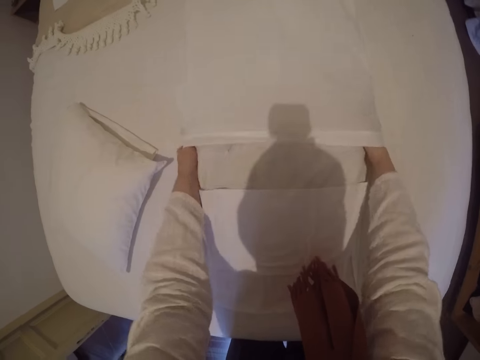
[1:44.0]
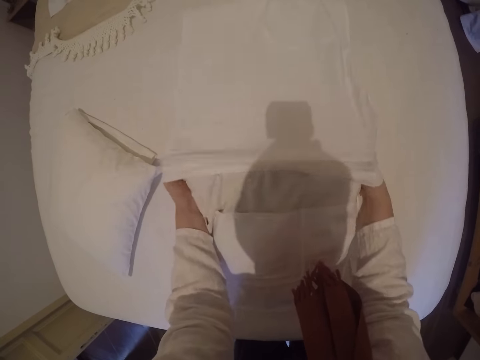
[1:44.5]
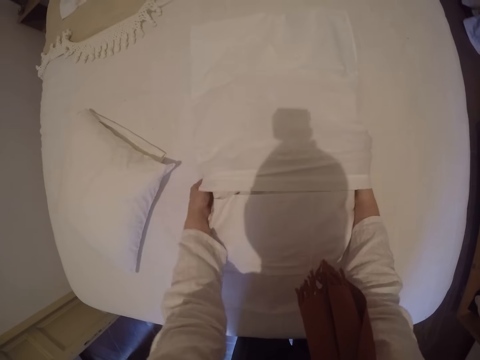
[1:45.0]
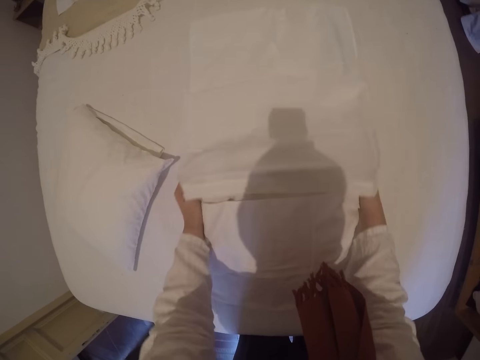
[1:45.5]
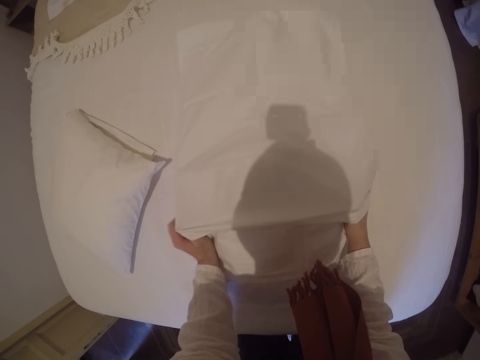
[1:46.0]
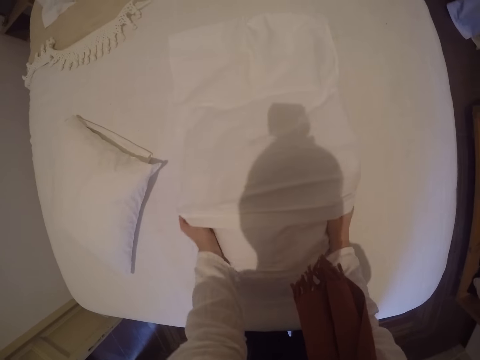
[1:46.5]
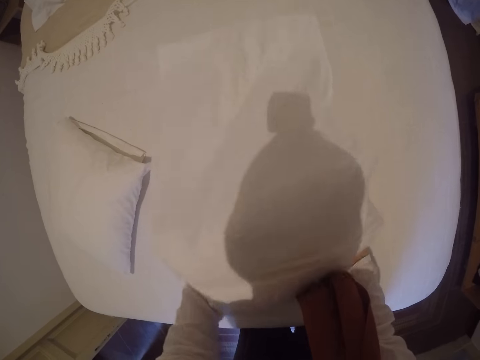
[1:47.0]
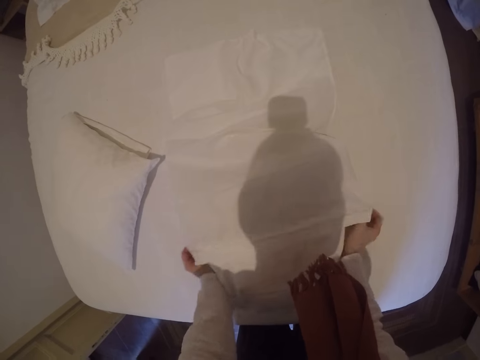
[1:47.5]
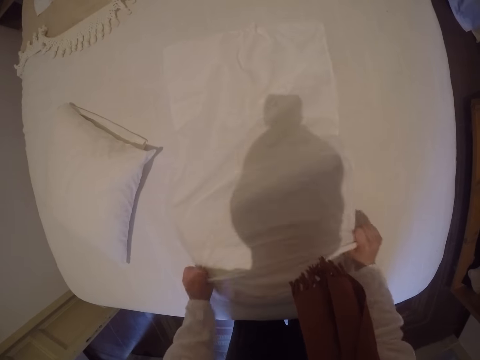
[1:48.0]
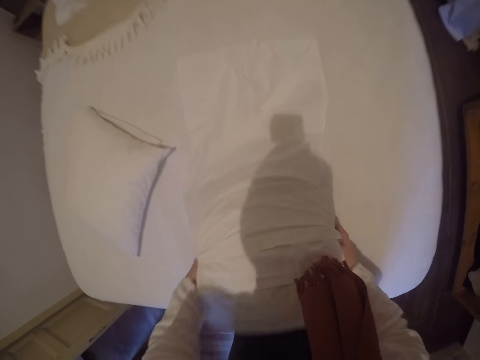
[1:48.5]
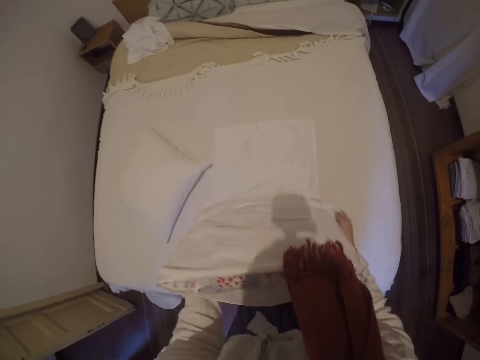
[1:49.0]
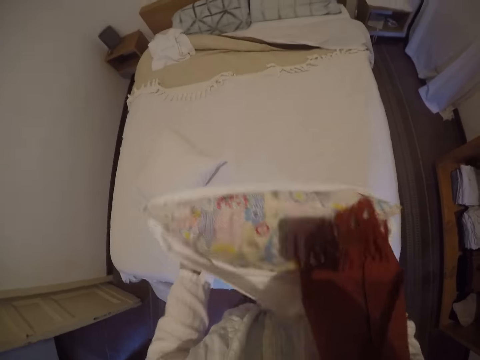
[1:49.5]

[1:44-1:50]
The camera wearer puts the pillow inside the pillow case.

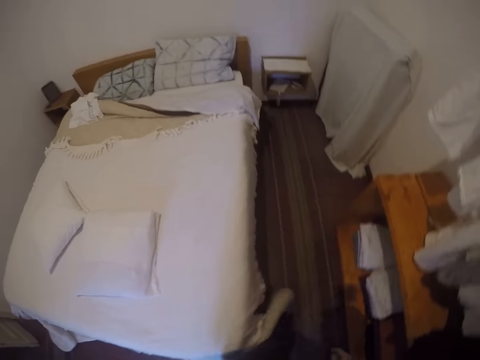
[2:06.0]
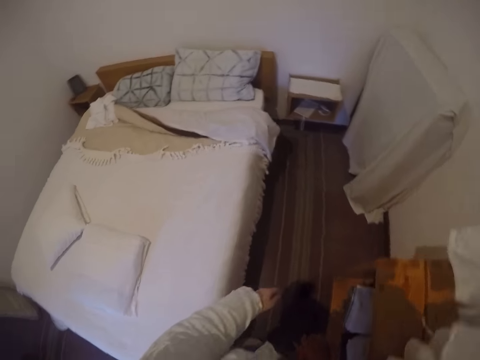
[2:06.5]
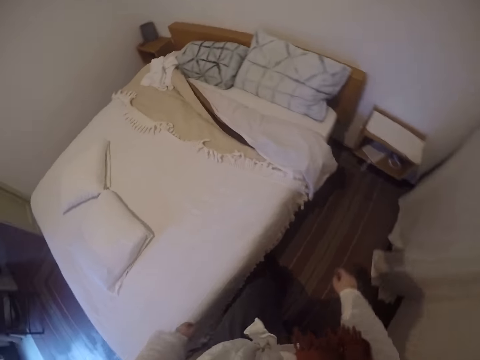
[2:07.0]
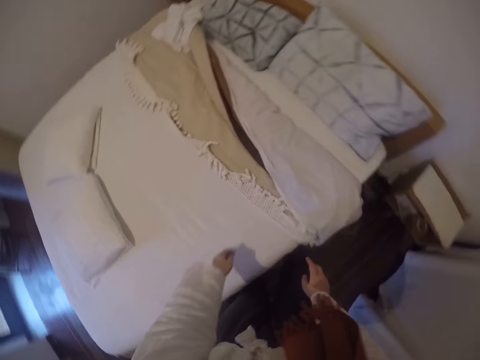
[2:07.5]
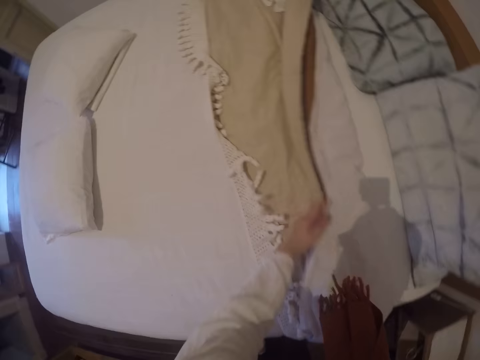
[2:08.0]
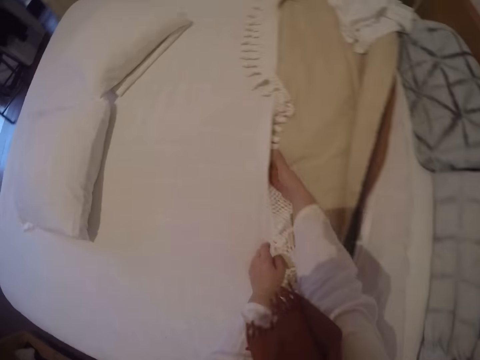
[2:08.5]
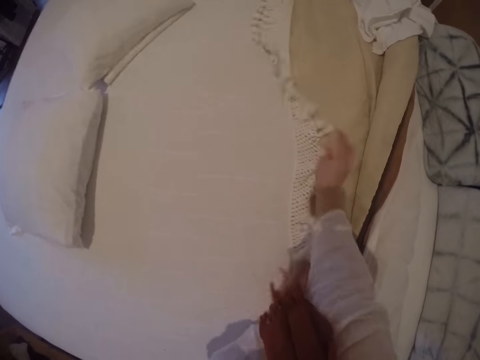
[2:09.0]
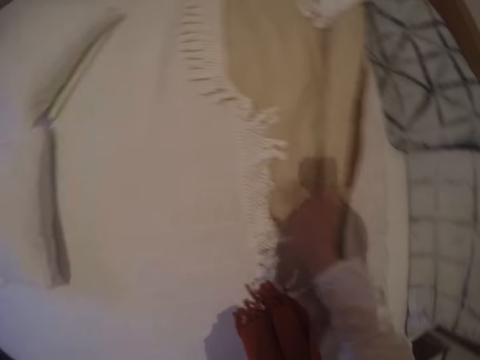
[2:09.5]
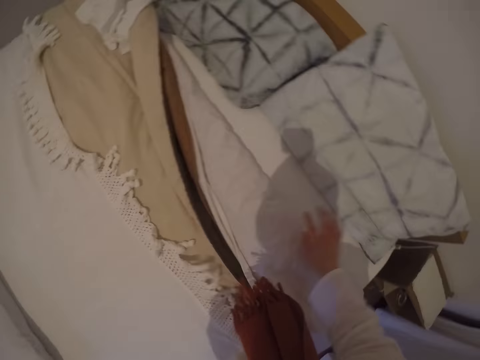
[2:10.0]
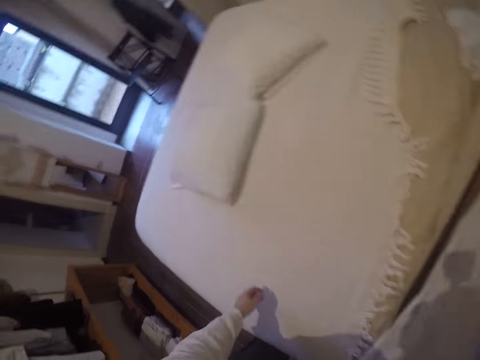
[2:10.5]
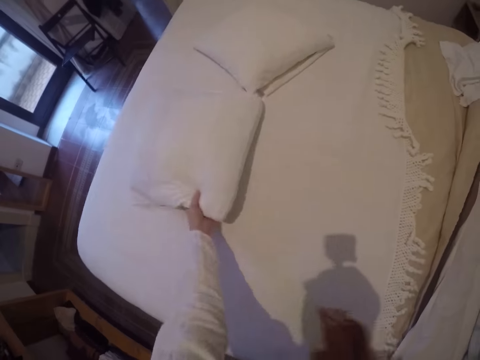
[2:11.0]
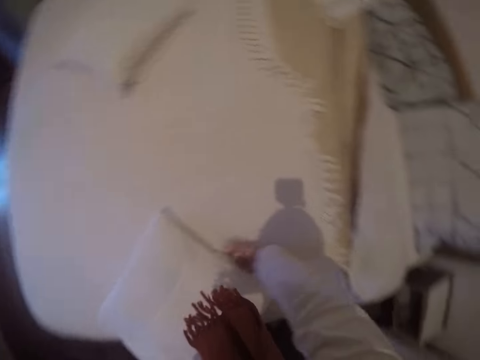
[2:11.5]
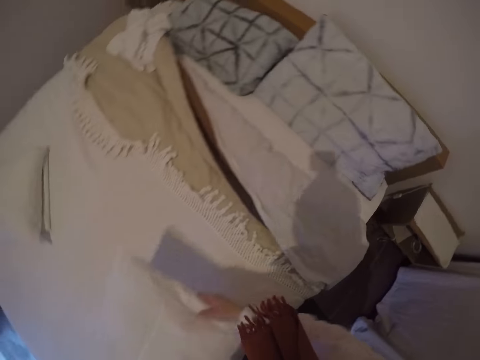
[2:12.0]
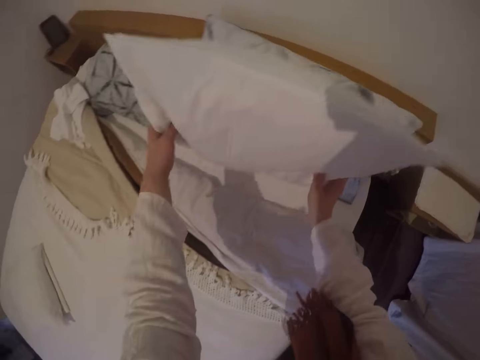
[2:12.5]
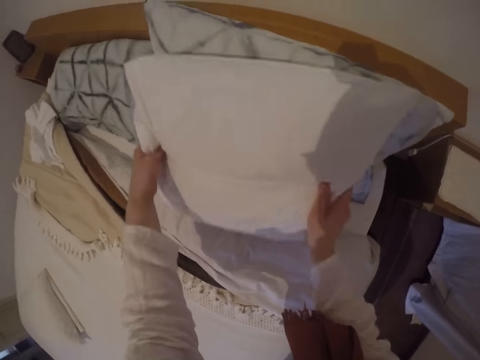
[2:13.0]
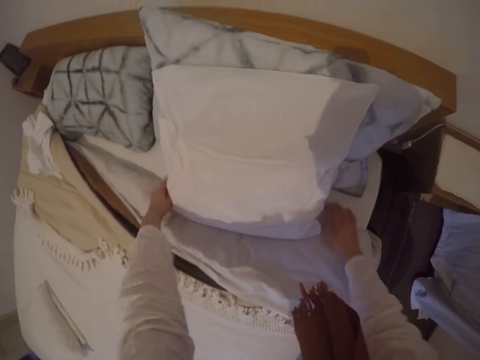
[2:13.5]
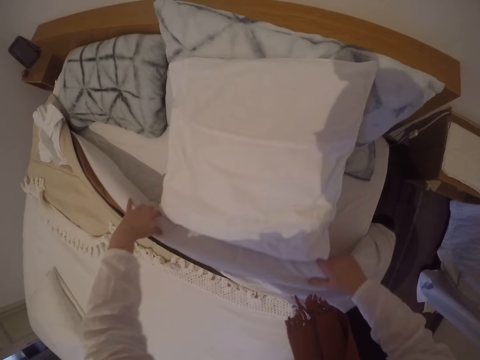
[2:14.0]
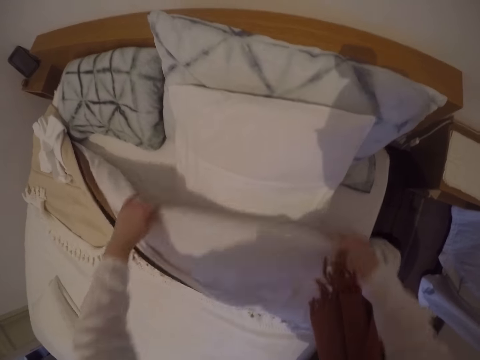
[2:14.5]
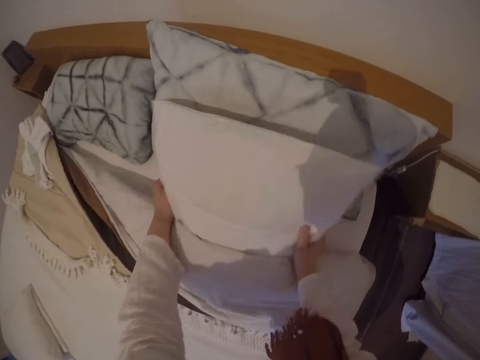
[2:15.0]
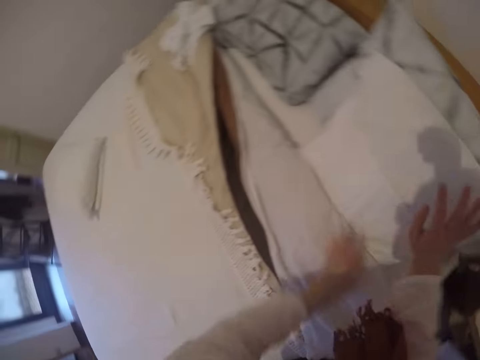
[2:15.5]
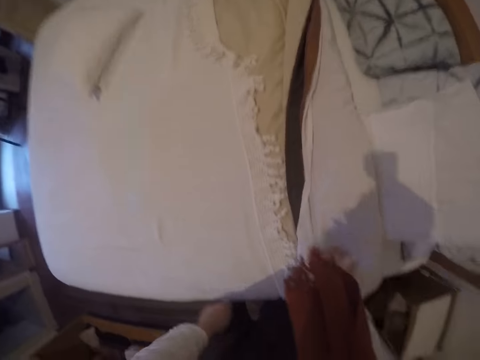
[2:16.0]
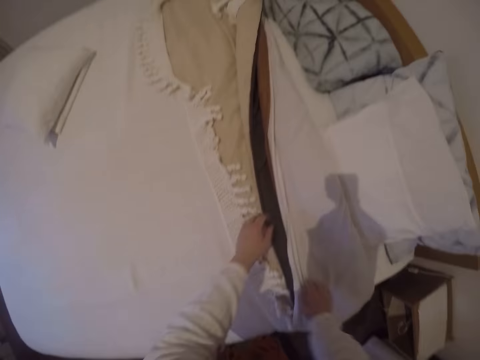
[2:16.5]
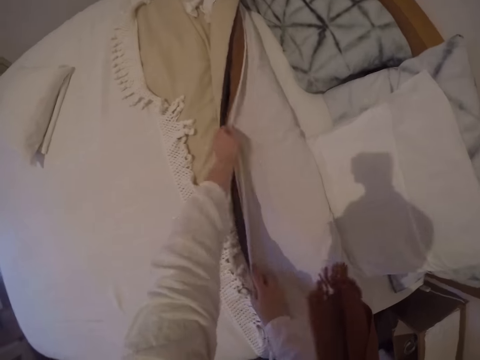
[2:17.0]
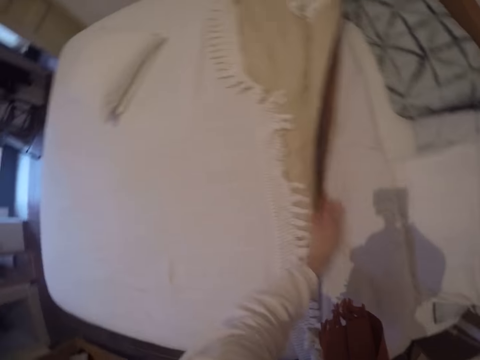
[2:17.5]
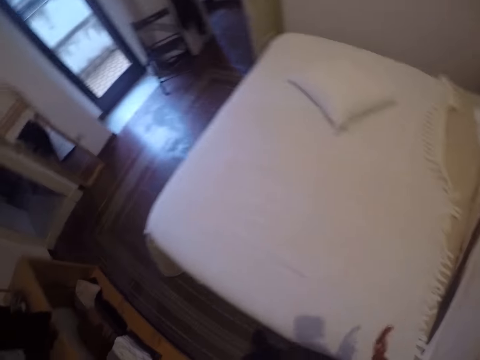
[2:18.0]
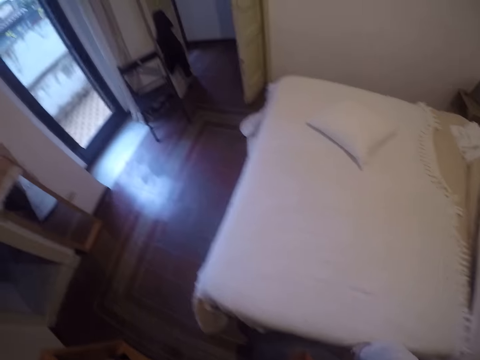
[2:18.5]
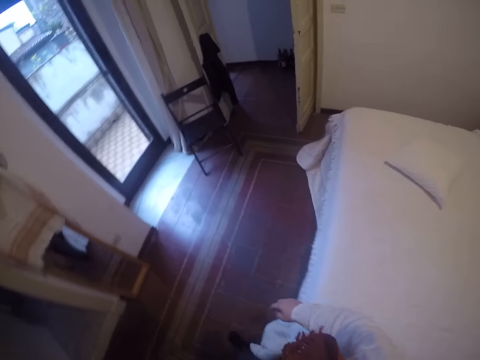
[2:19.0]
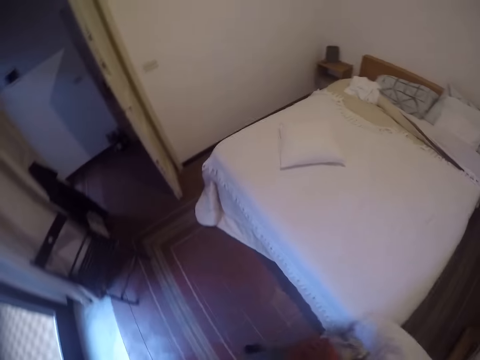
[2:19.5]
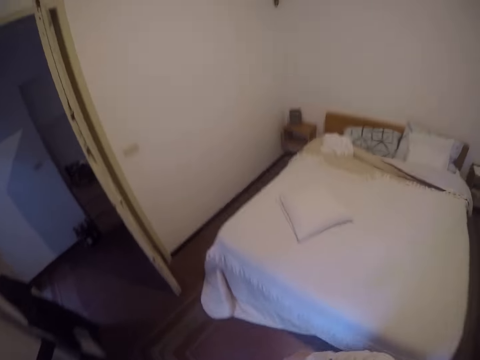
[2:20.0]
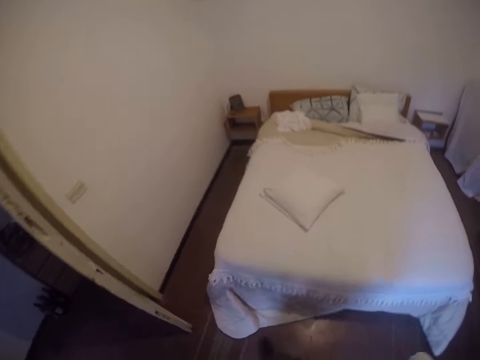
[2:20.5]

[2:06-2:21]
The camera wearer adjusts the bedspreads. They pick up one of the pillows. They place the pillow under the bedspreads on another pillow at the bed's headboard. They pull a duvet over the pillow. They make the pillow. They straighten the duvet. They move to the other side of the bed.

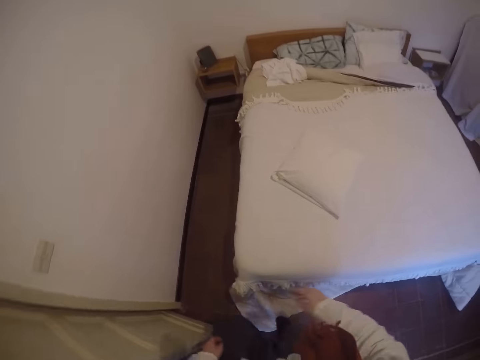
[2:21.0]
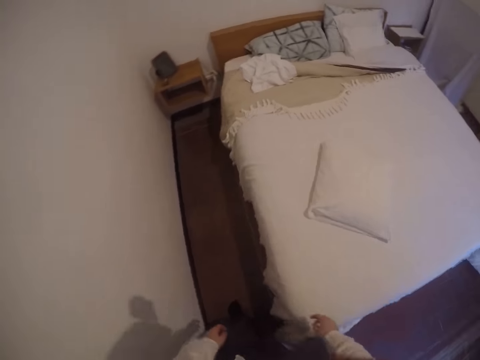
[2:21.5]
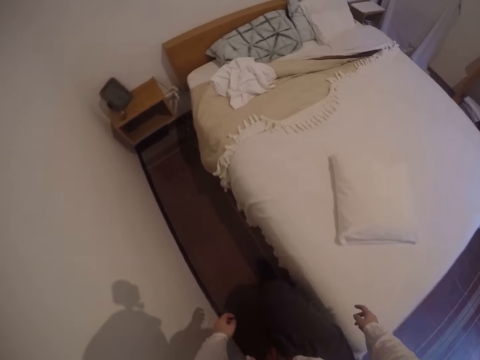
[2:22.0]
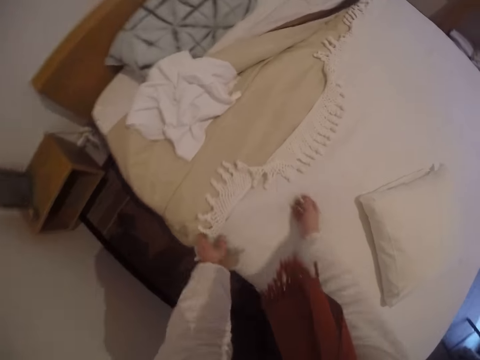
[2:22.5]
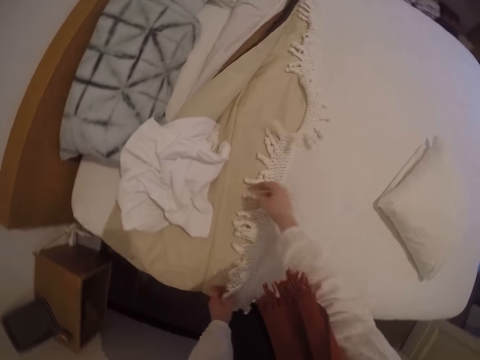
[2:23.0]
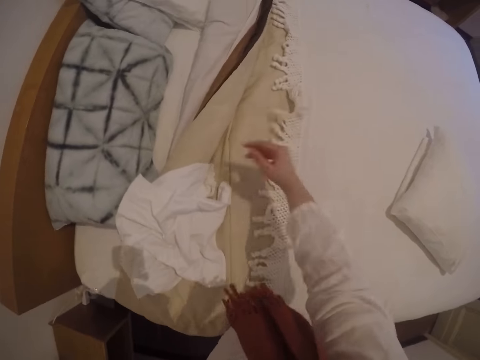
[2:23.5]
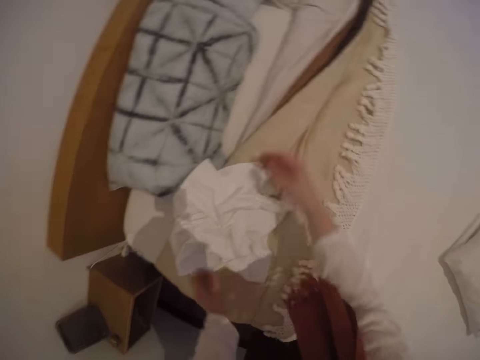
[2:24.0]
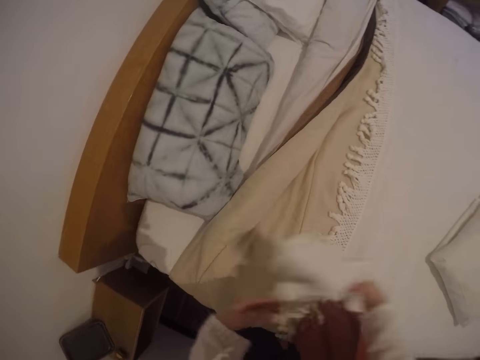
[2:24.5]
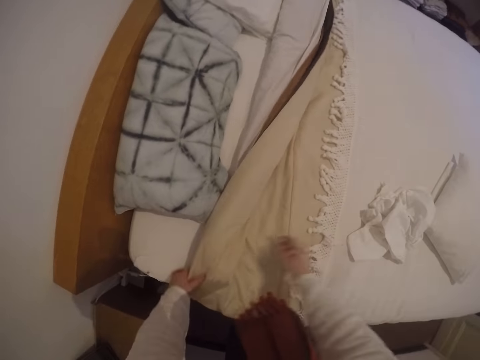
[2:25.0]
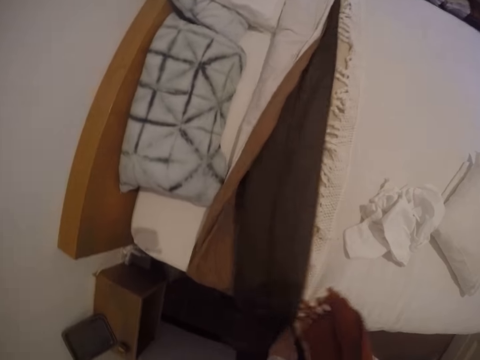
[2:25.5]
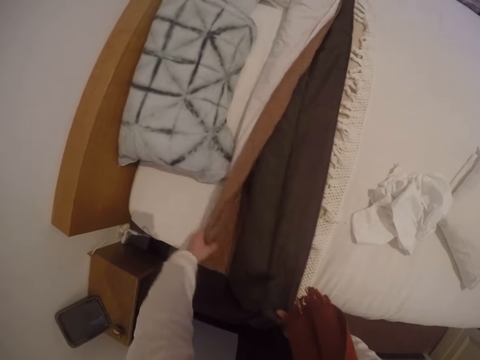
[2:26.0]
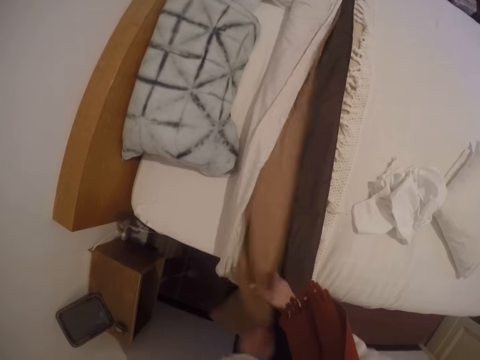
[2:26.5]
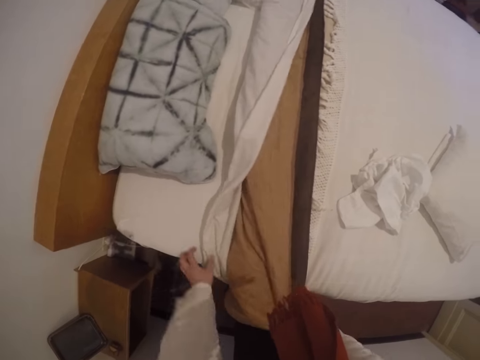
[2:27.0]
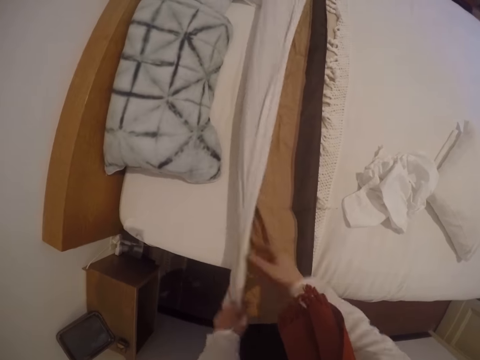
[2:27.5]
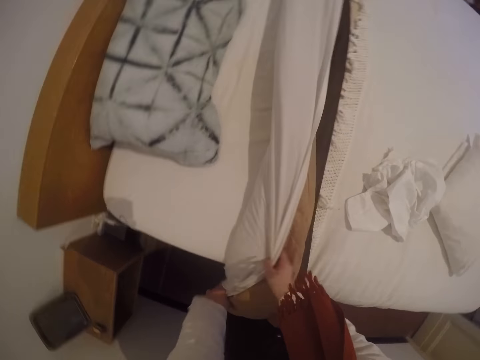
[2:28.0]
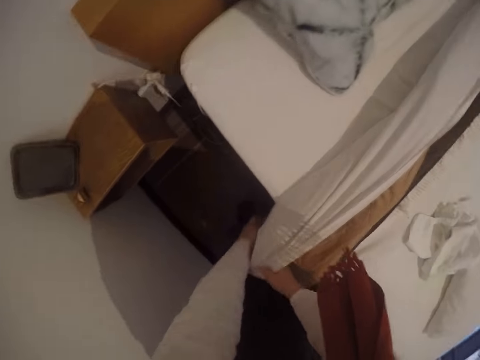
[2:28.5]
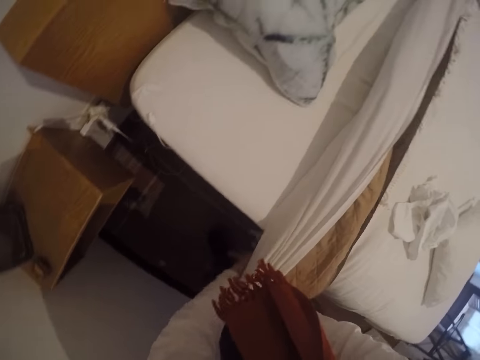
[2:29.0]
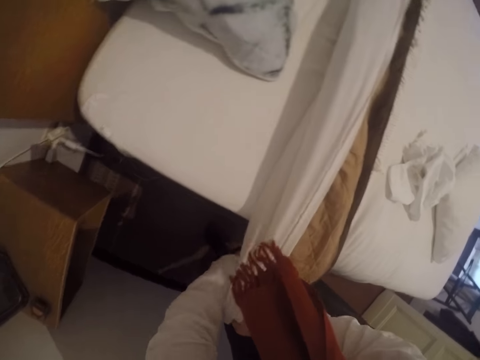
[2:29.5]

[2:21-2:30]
The camera wearer arranges the bedspreads. They make the bed. They take another folded pillowcase from the bed. They drop the pillowcase to the side on the bed. They arrange the edge of the bedspreads. They fold the duvets properly.
